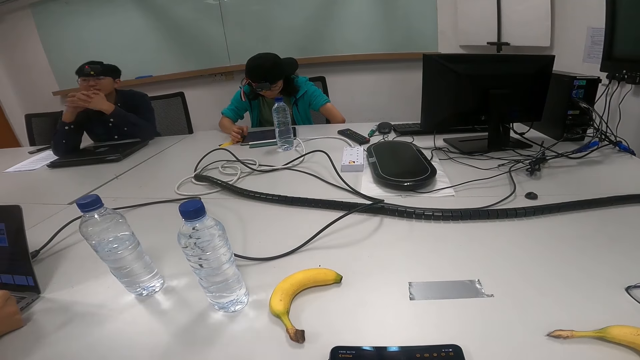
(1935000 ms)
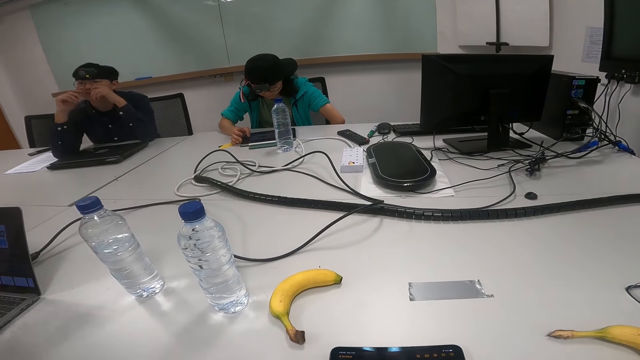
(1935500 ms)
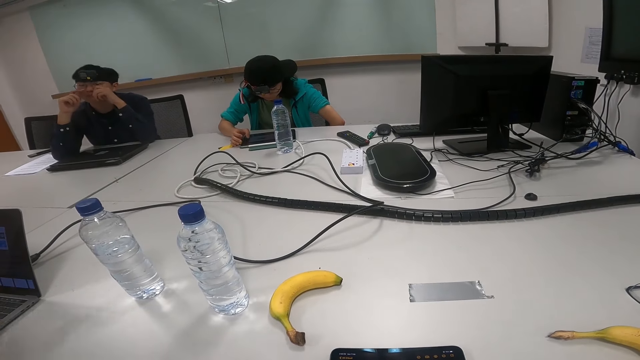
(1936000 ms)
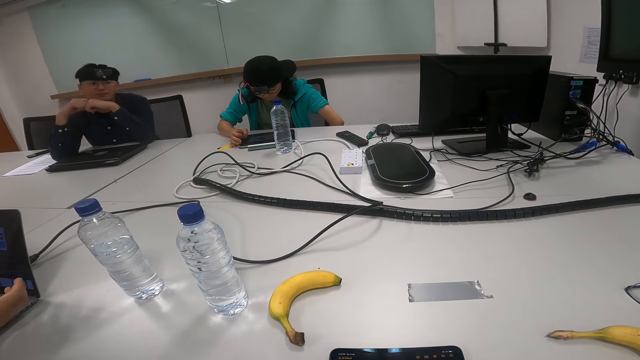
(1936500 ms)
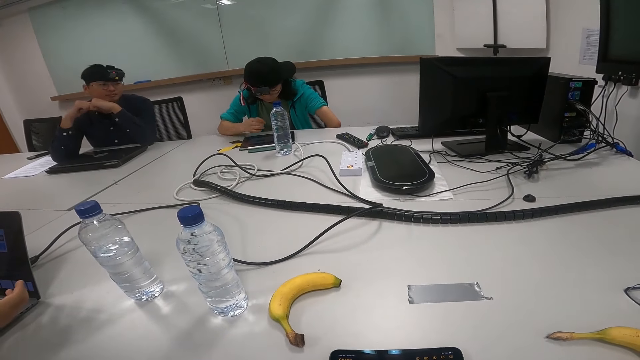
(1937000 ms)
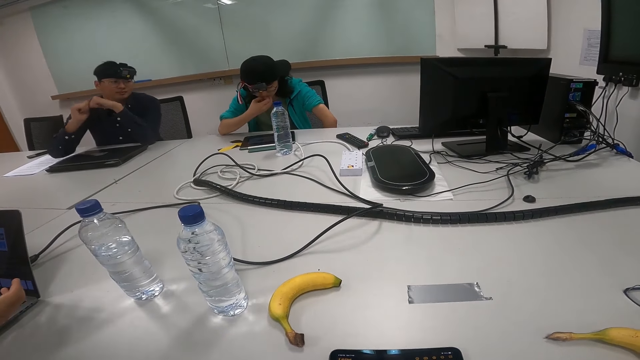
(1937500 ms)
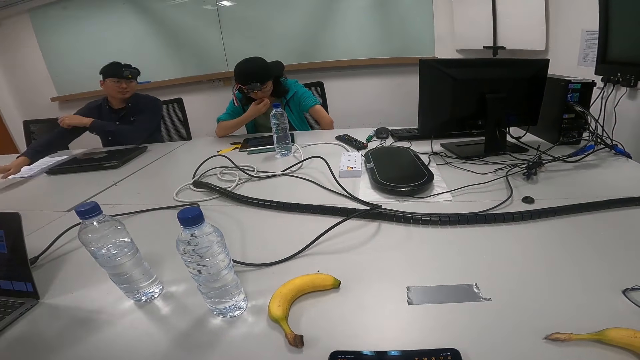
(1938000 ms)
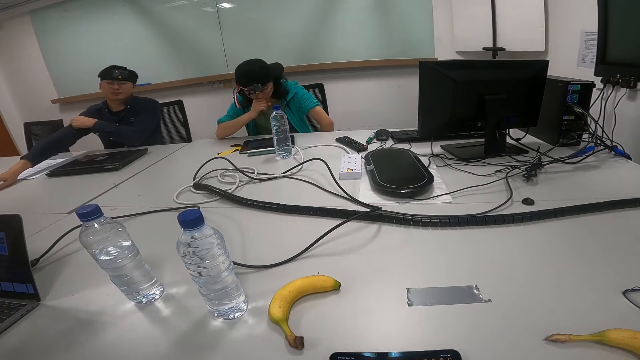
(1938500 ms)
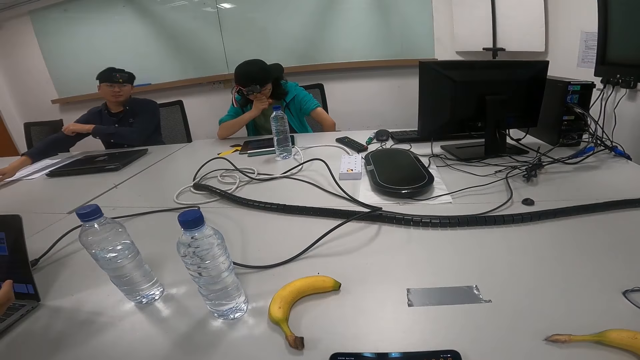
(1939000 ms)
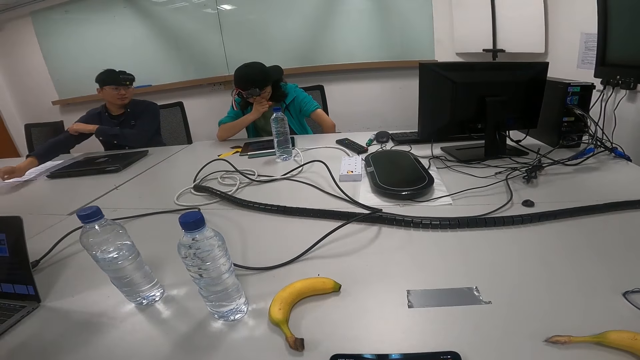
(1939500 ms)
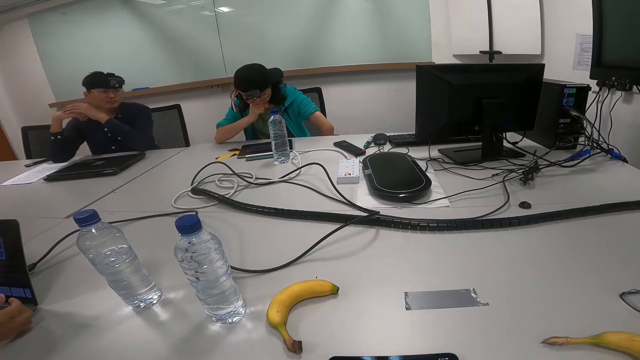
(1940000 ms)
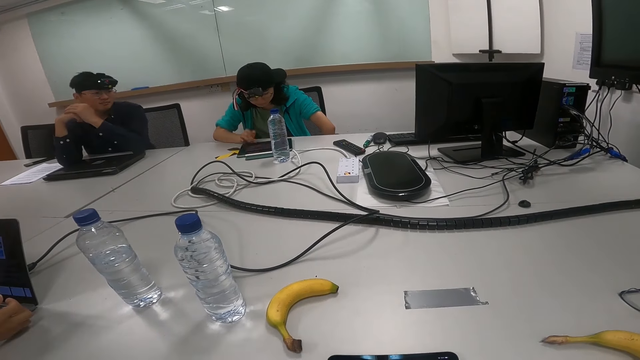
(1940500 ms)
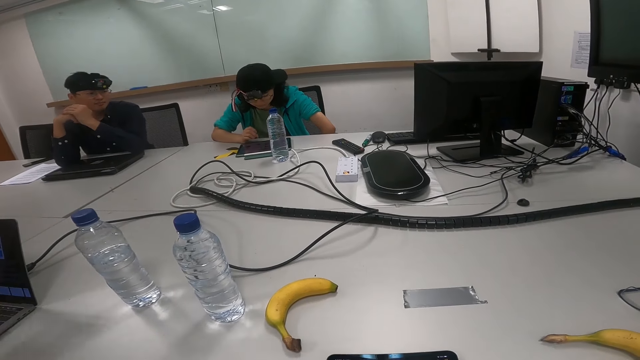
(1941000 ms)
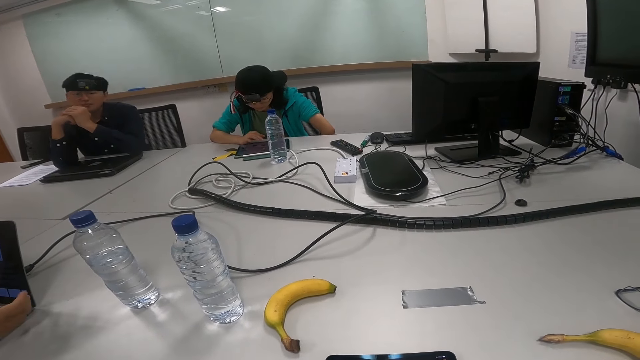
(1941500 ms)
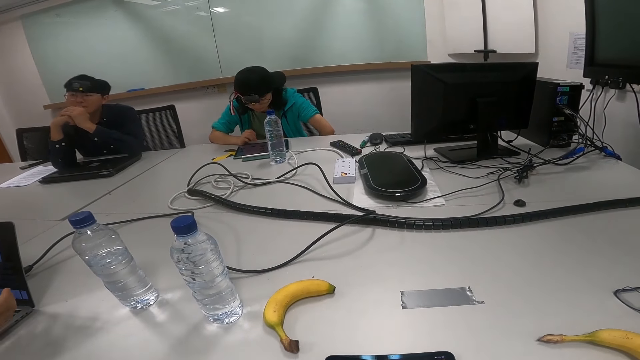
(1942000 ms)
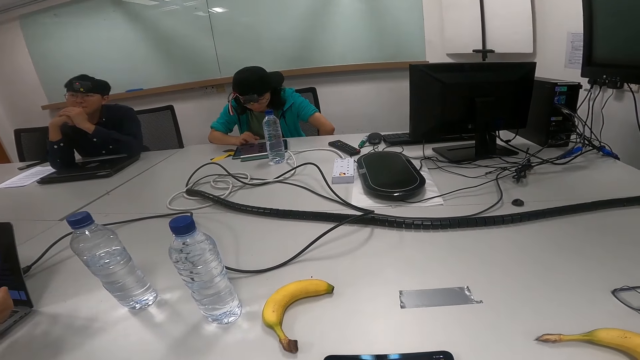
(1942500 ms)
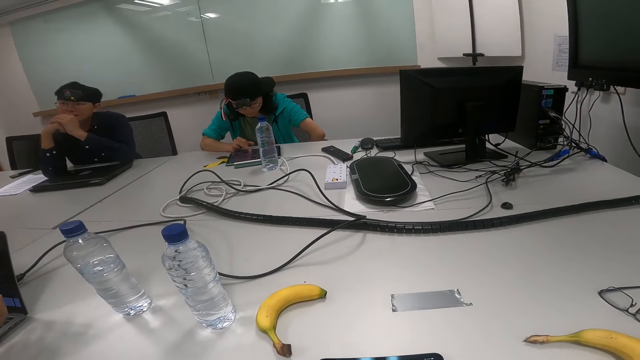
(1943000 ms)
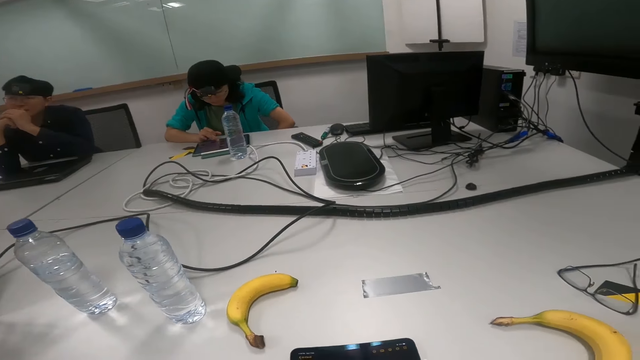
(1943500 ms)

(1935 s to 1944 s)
A person scratches the hand.

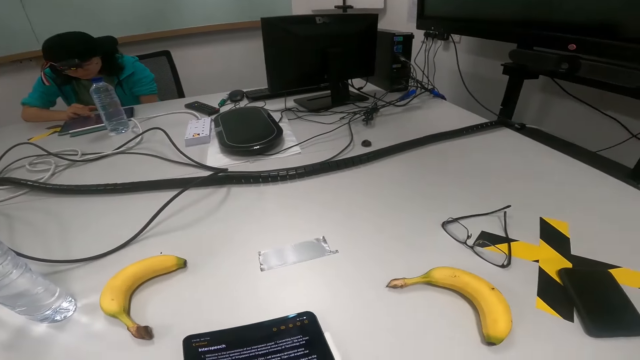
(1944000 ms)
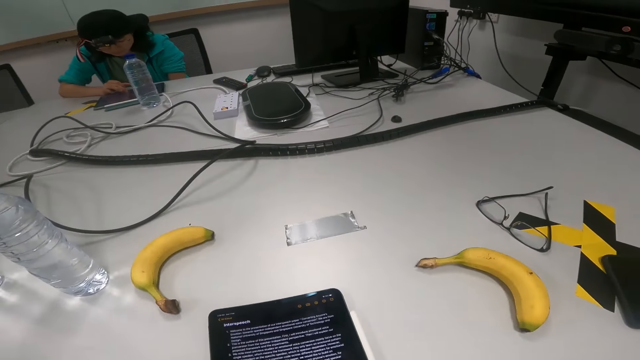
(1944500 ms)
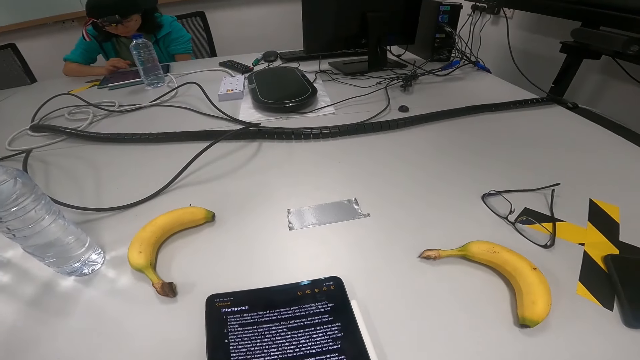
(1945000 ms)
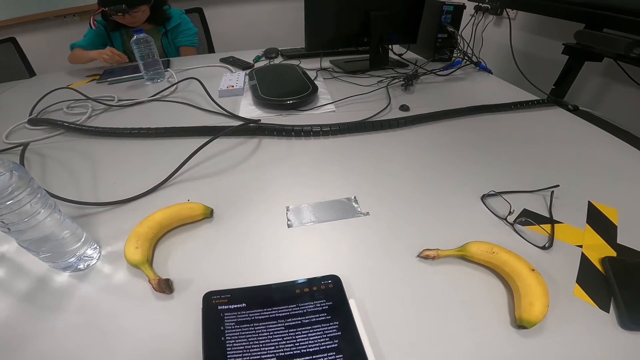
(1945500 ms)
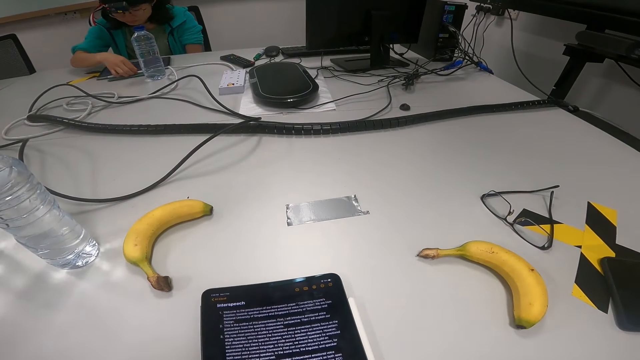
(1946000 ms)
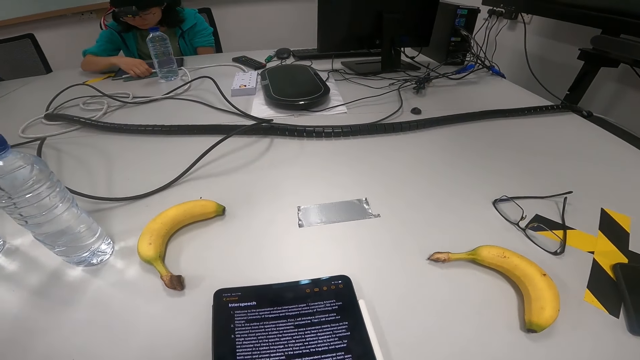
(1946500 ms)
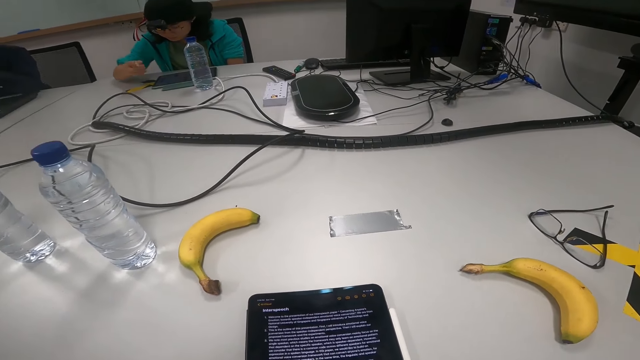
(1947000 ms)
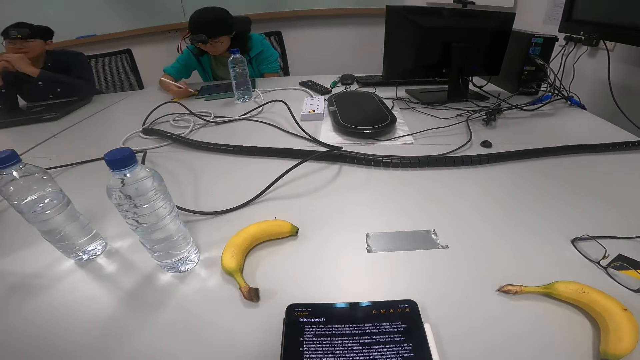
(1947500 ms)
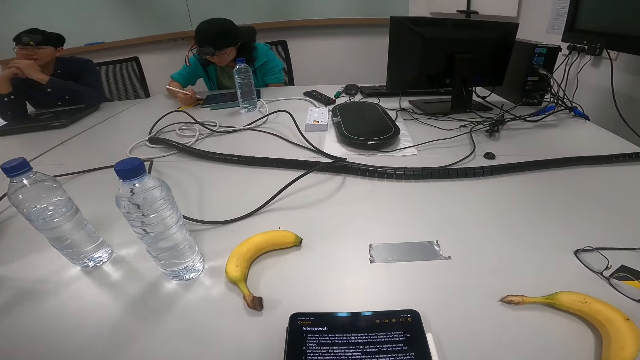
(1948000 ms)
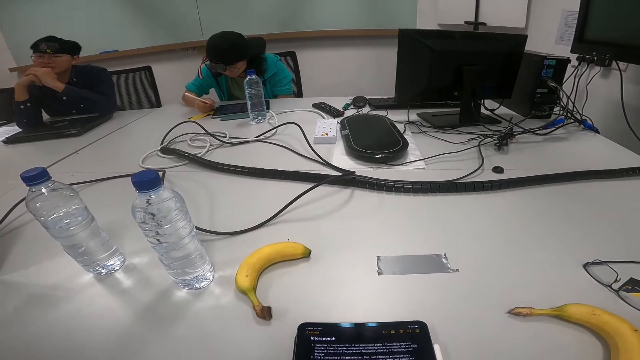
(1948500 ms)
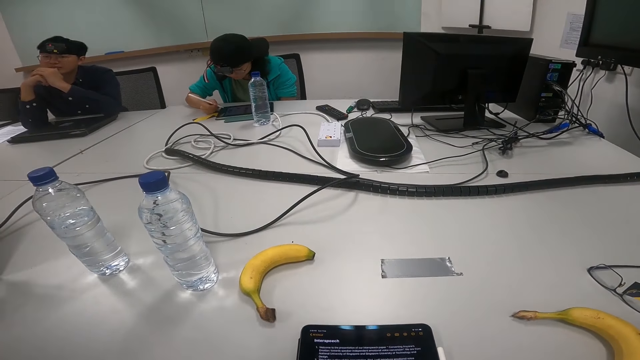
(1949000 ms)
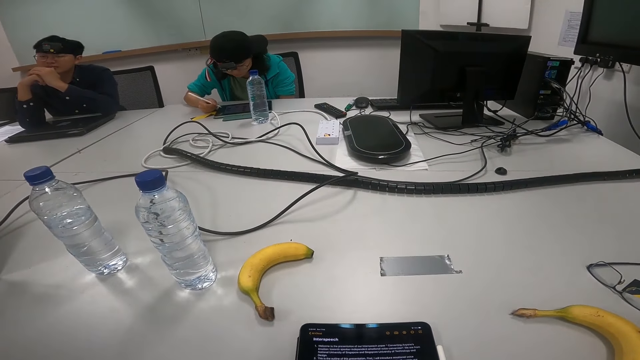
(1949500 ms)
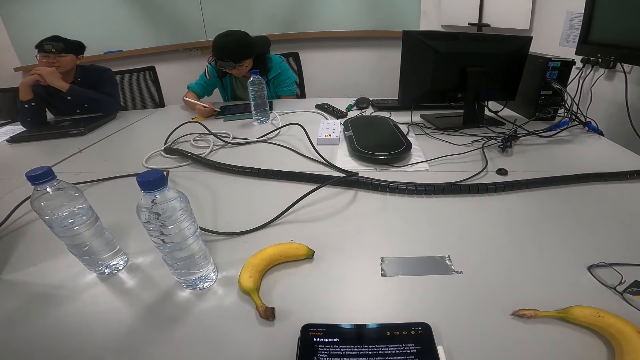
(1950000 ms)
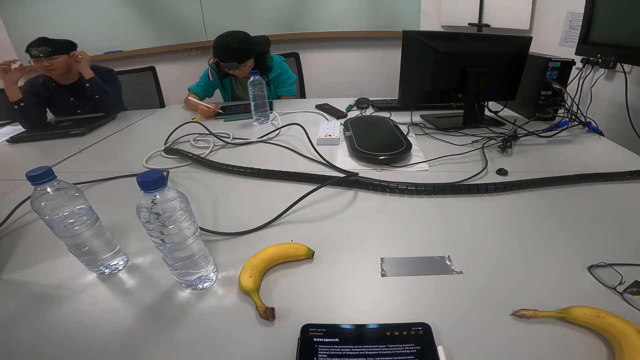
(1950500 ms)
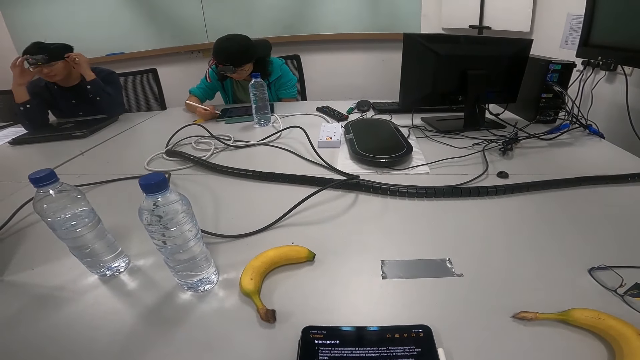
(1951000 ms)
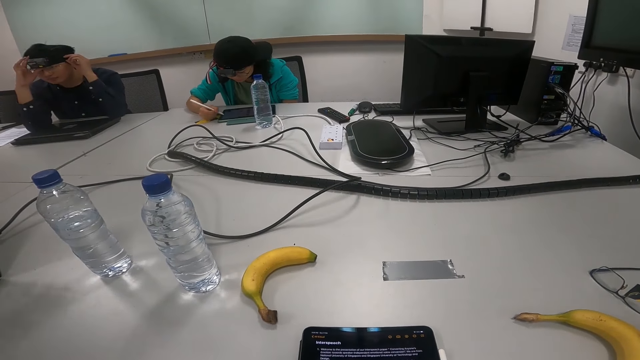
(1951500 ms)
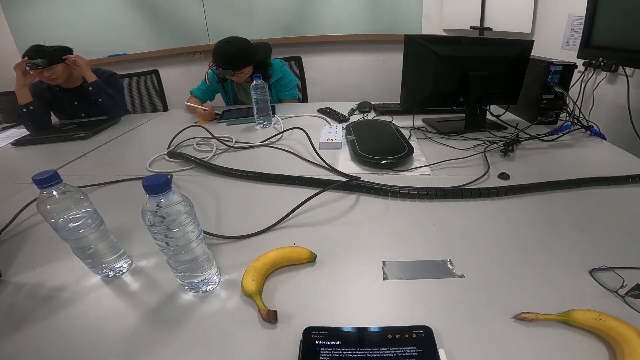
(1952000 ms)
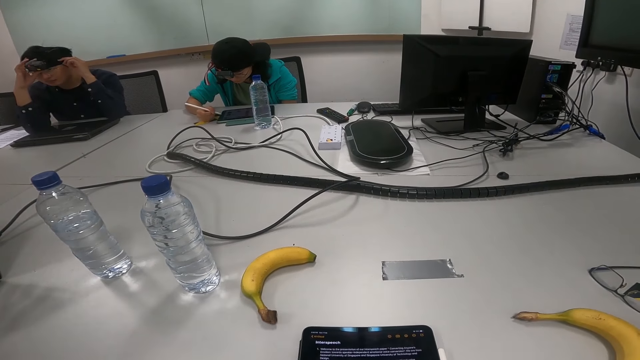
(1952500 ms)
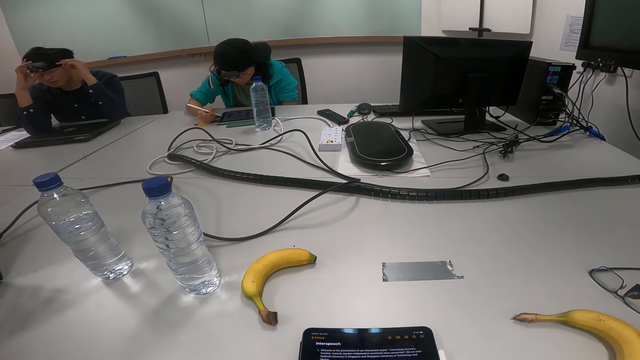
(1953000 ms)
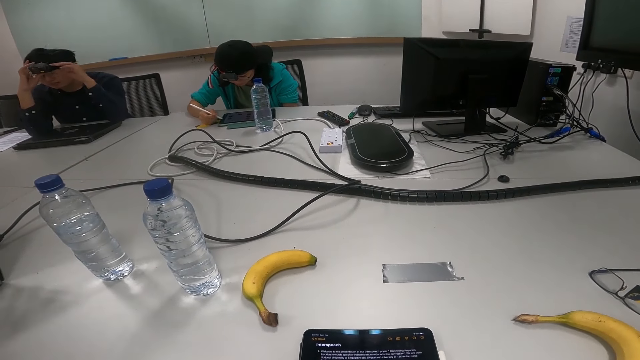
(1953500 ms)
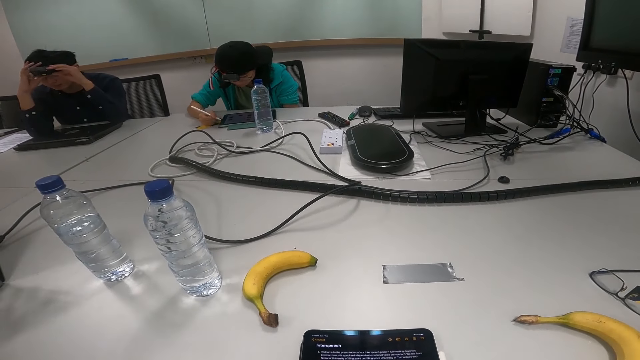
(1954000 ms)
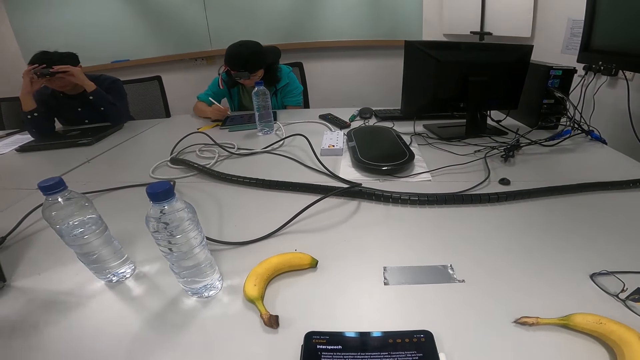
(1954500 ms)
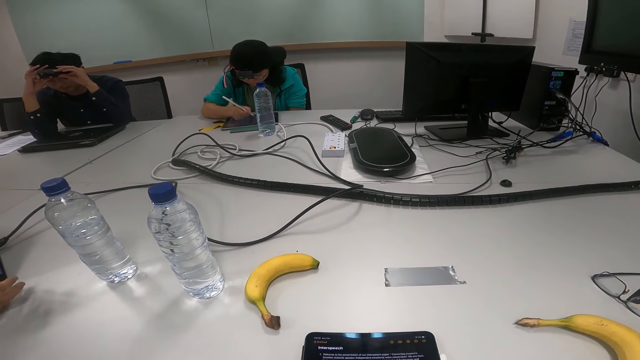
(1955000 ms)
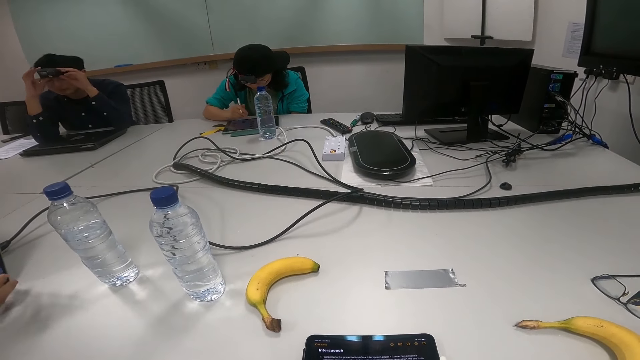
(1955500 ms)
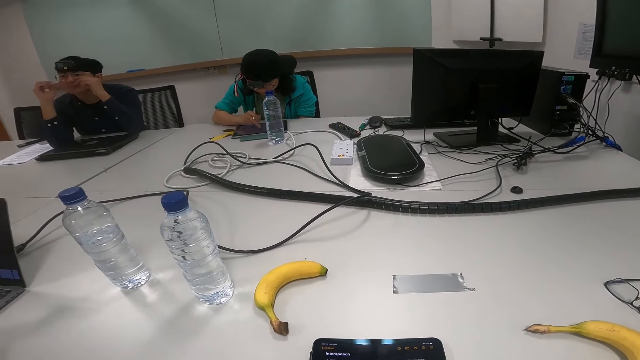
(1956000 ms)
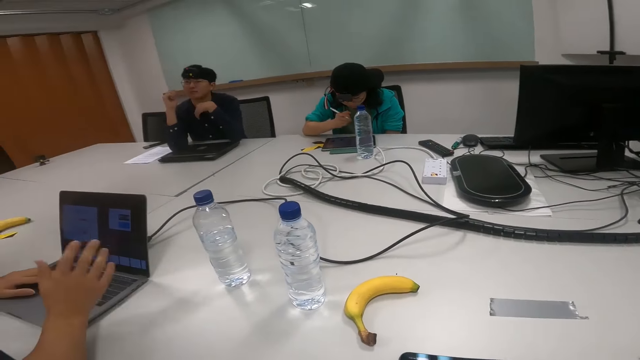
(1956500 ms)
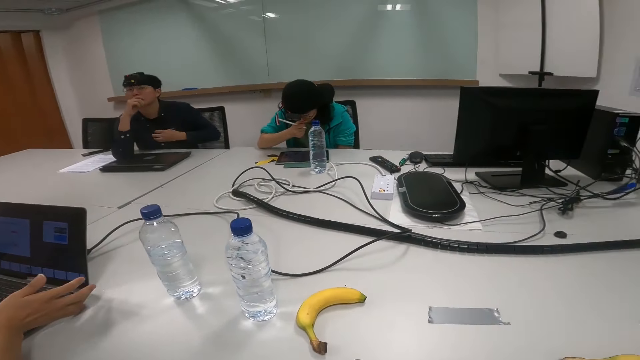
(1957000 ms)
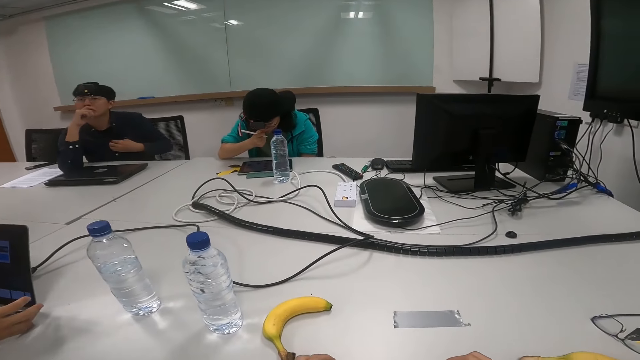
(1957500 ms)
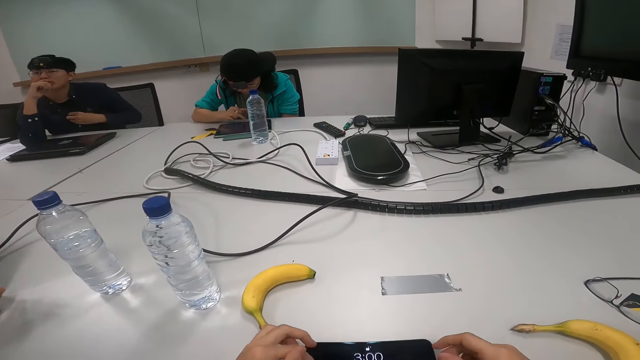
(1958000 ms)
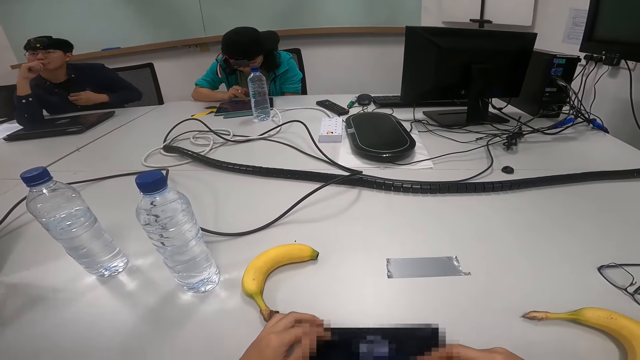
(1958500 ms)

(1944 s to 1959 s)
A person takes the pen. The camera wearer looks on the phone. The first person clicks on the tablet with the pen. Another person adjusts the camera on the head. A third person clicks on a laptop.
